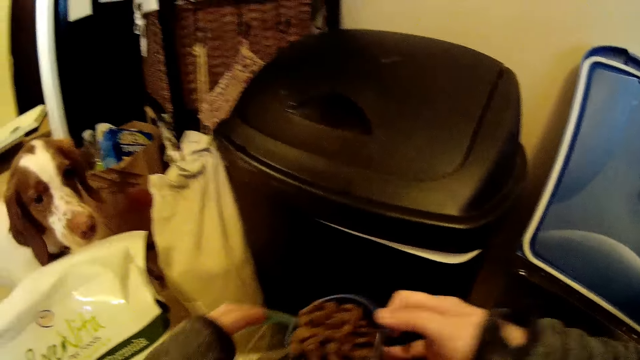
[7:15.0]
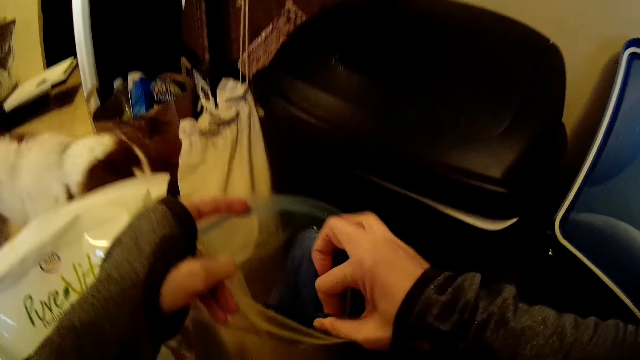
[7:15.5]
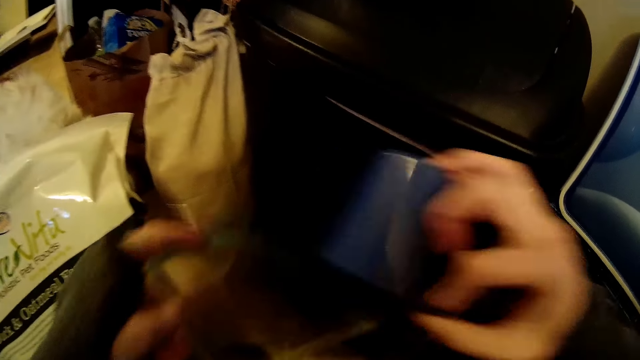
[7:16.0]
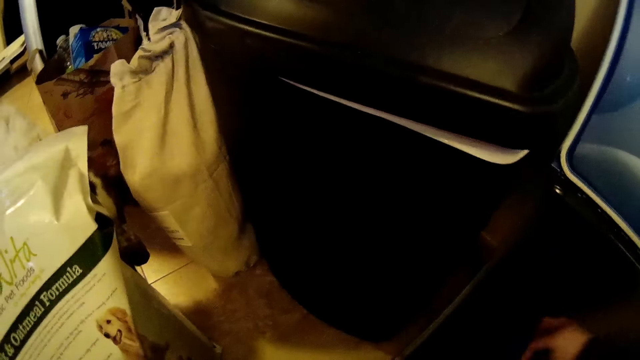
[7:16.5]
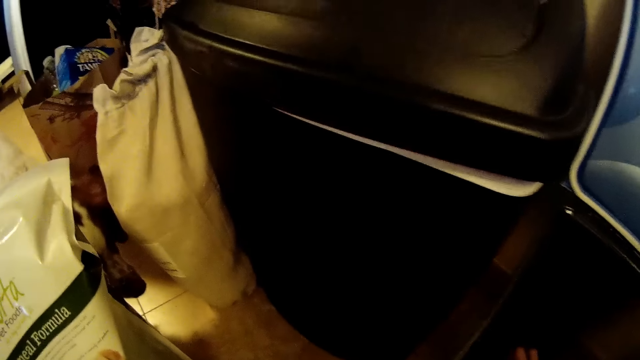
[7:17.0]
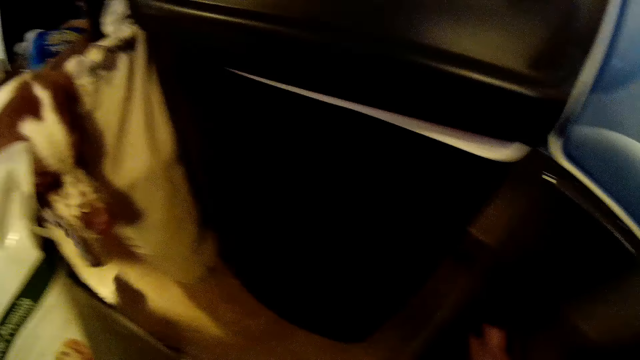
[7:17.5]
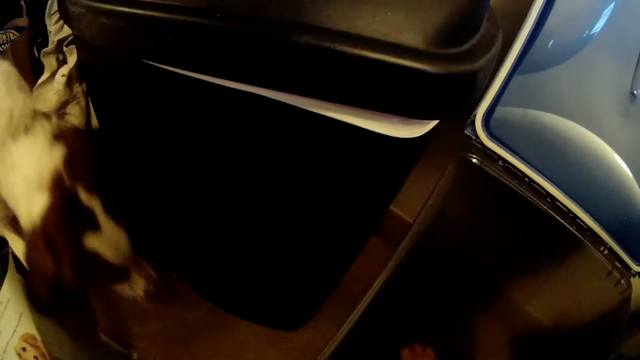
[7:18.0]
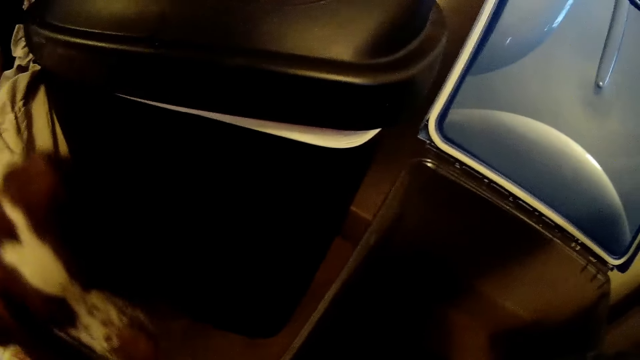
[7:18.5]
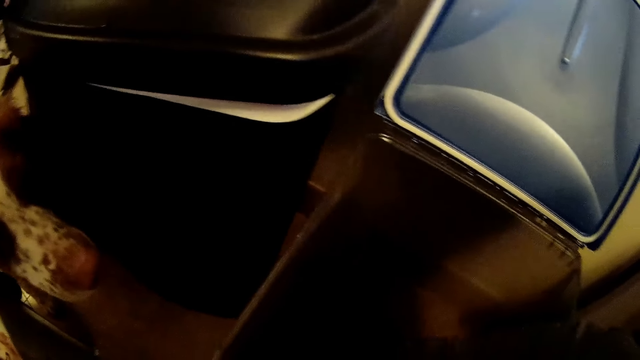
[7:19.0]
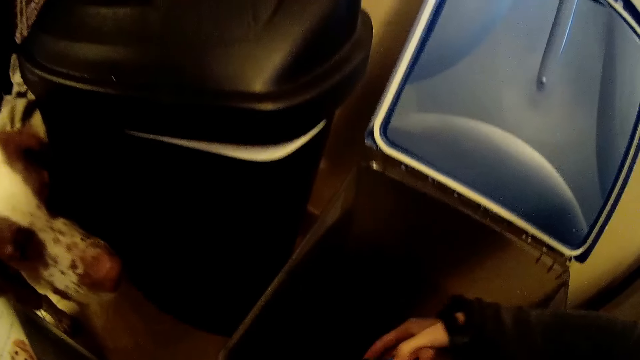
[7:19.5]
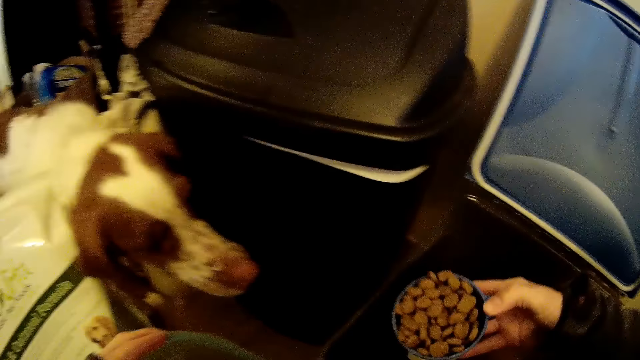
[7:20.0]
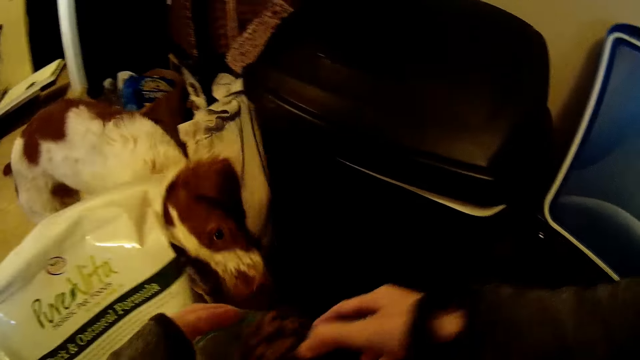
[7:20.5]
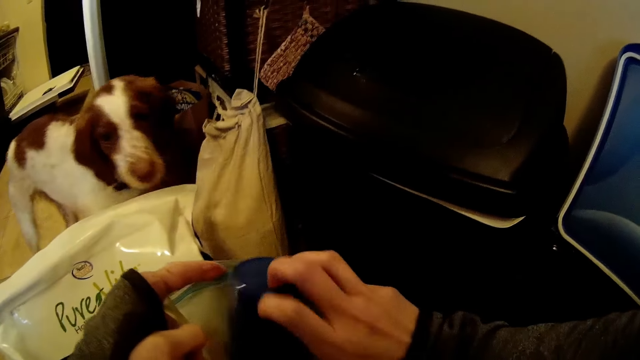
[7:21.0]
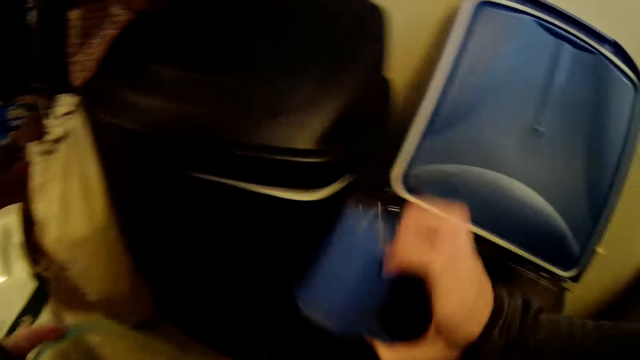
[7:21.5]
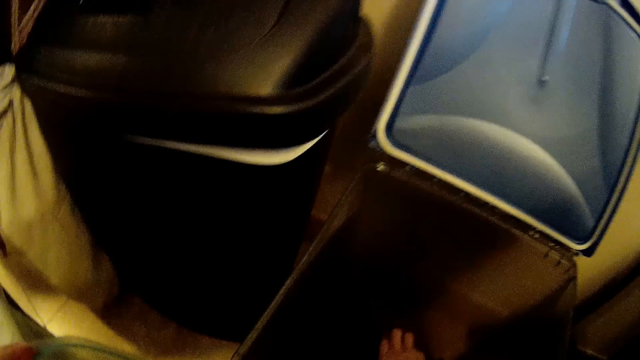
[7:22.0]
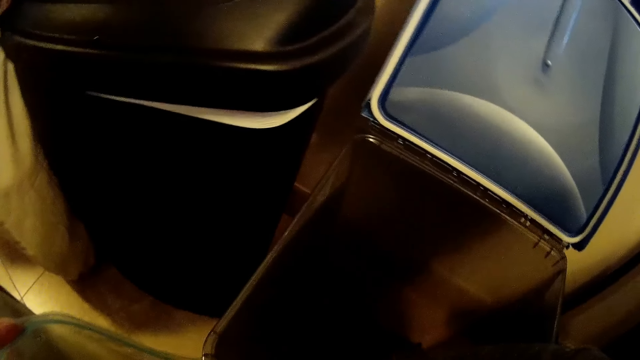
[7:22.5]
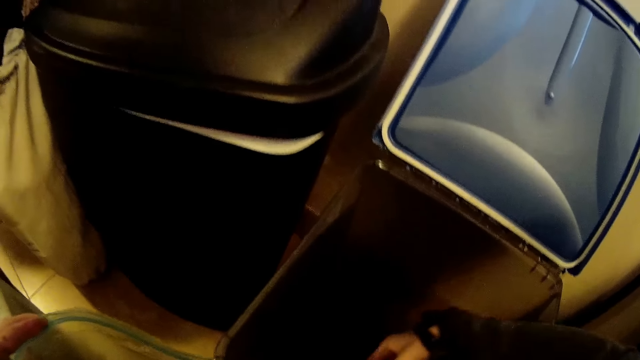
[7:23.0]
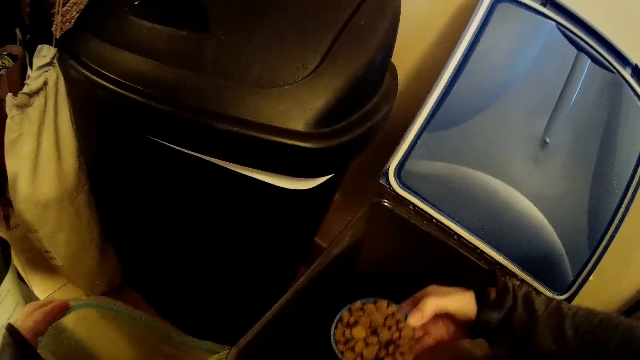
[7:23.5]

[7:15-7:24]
The camera wearer fills the storage bag in her left hand with dog food in the cup in her right hand. She fills the cup in her right hand with dog food from the storage container. She fills the storage bag in her left hand with dog food in the cup in her right hand. She fills the cup in her right hand with dog food from the storage container.

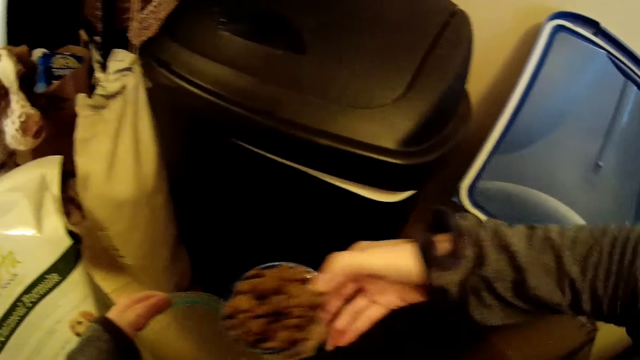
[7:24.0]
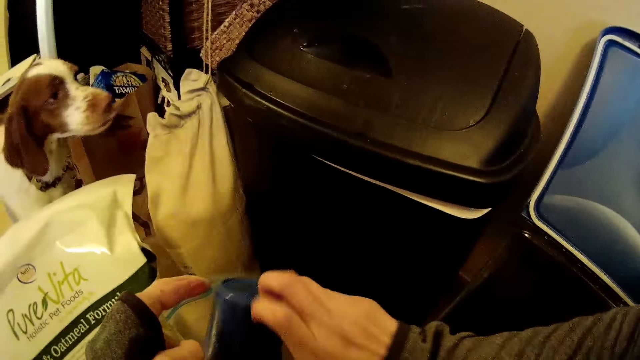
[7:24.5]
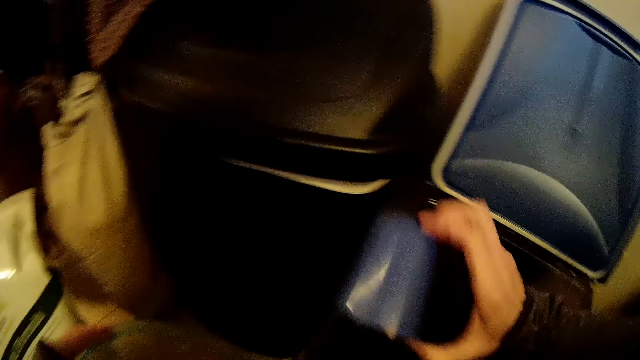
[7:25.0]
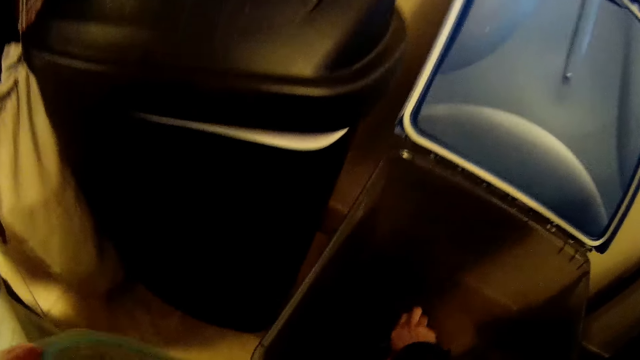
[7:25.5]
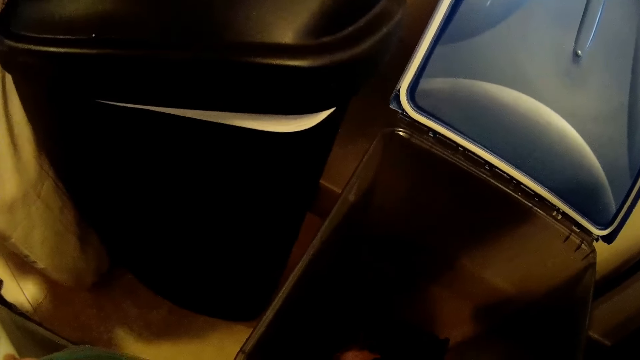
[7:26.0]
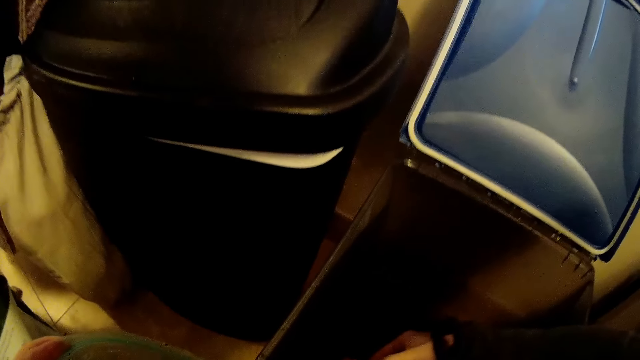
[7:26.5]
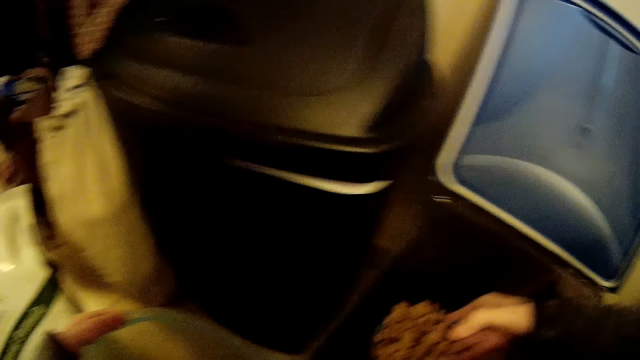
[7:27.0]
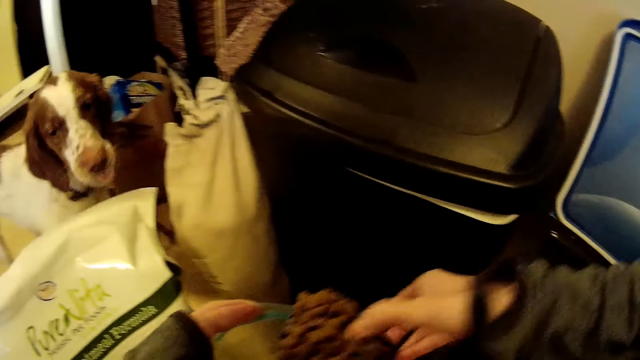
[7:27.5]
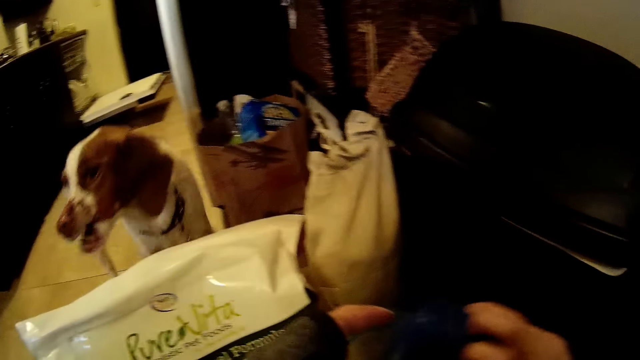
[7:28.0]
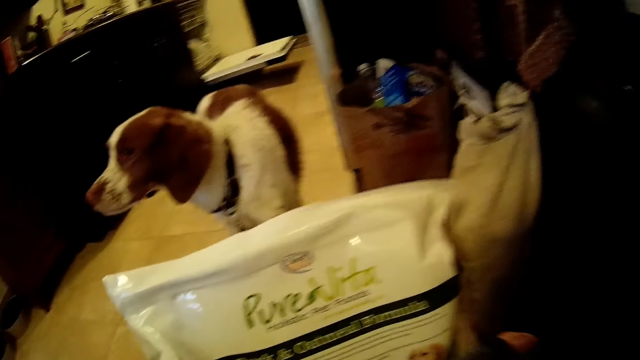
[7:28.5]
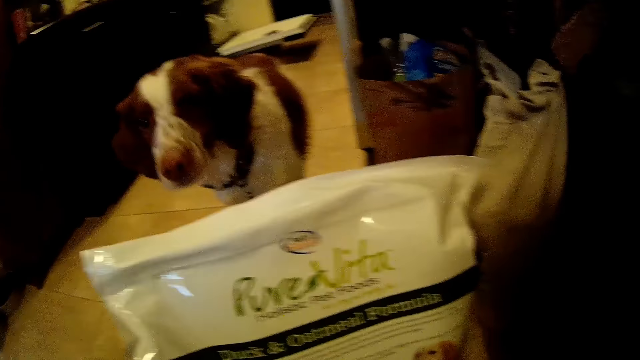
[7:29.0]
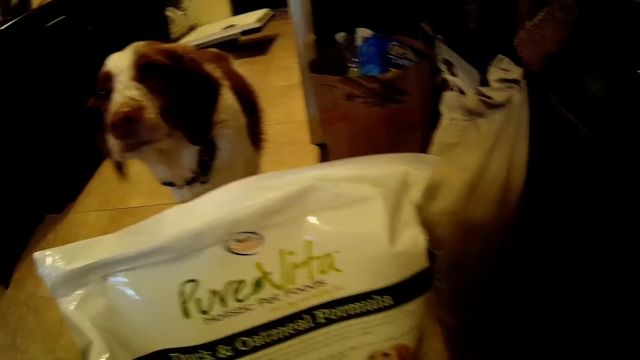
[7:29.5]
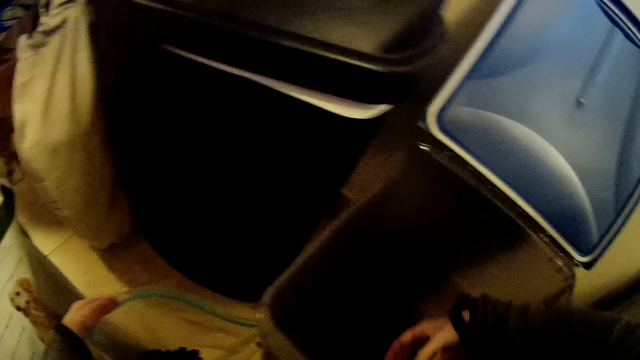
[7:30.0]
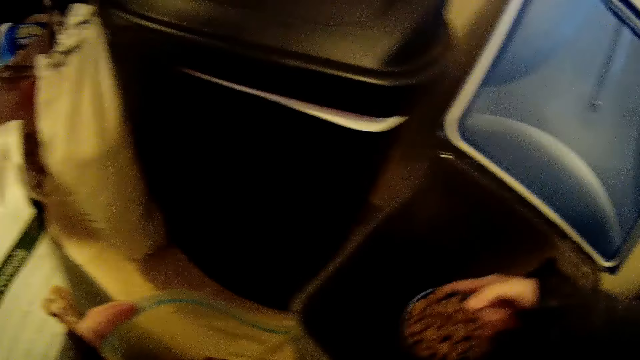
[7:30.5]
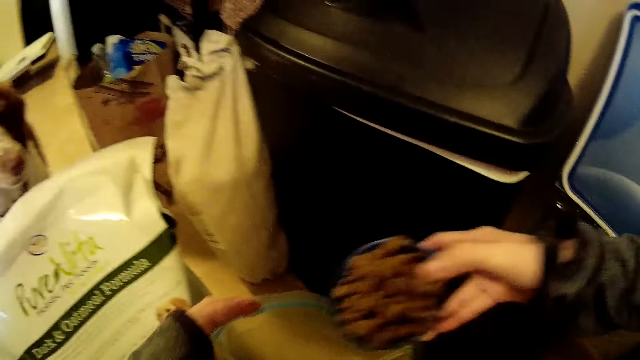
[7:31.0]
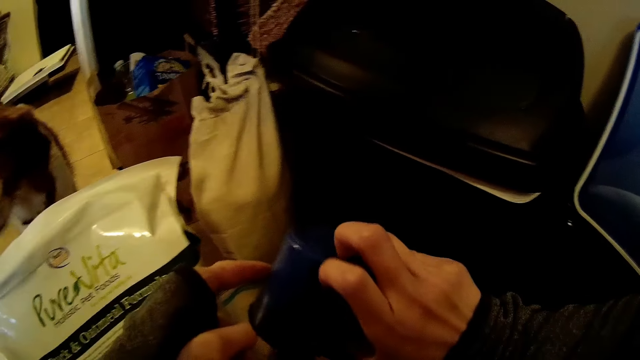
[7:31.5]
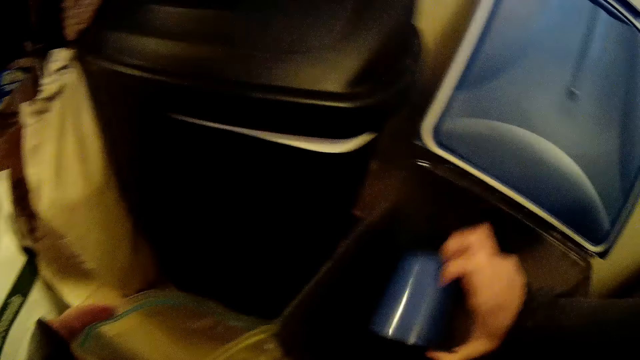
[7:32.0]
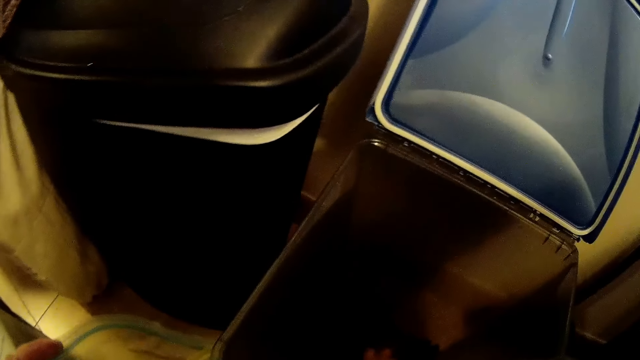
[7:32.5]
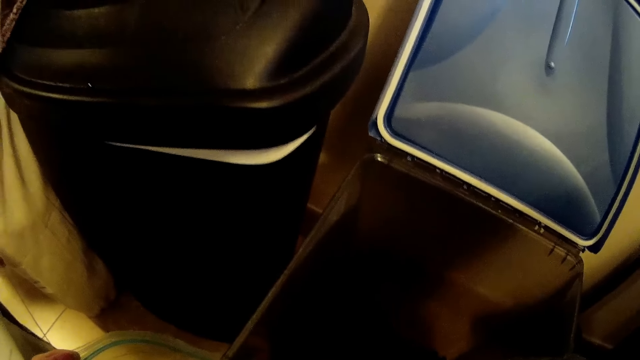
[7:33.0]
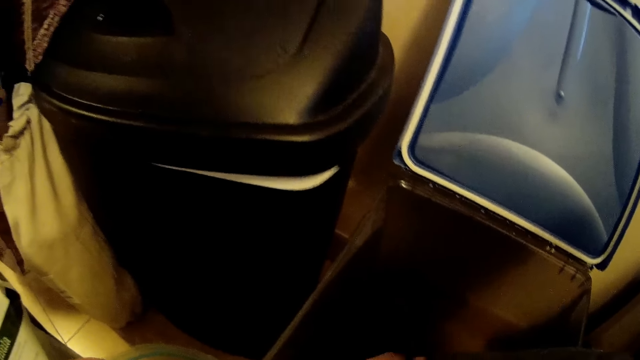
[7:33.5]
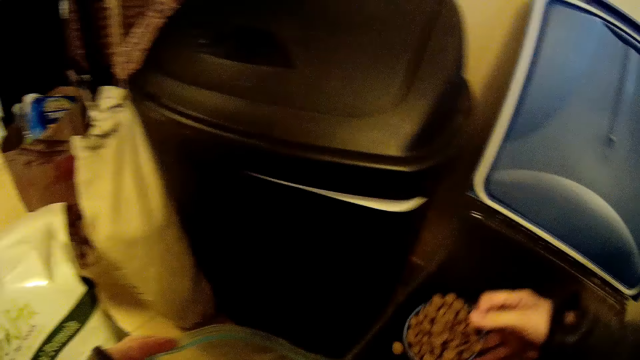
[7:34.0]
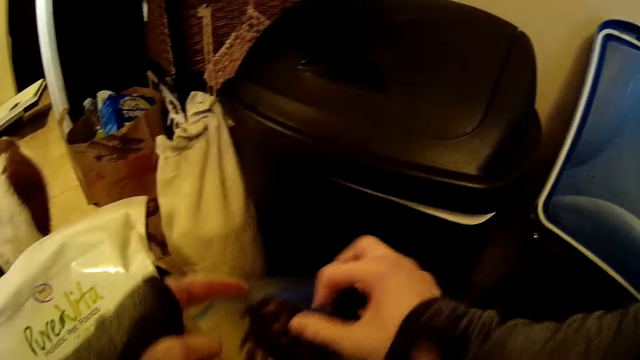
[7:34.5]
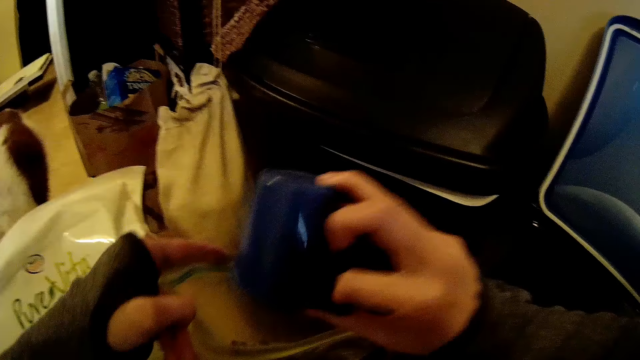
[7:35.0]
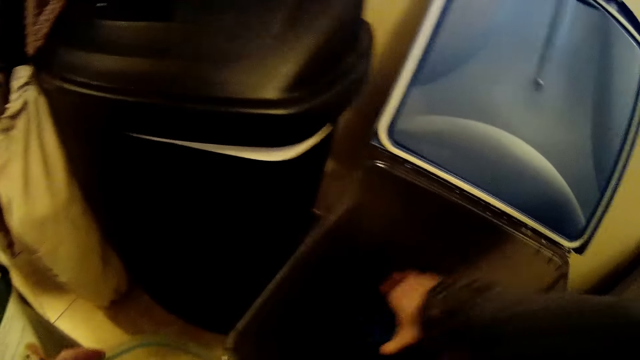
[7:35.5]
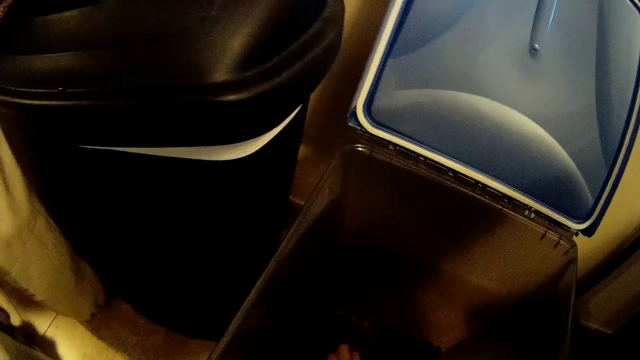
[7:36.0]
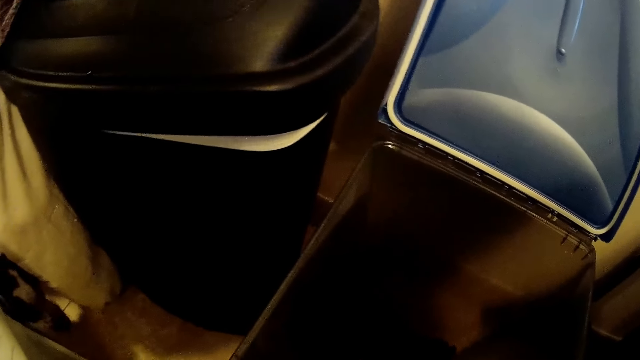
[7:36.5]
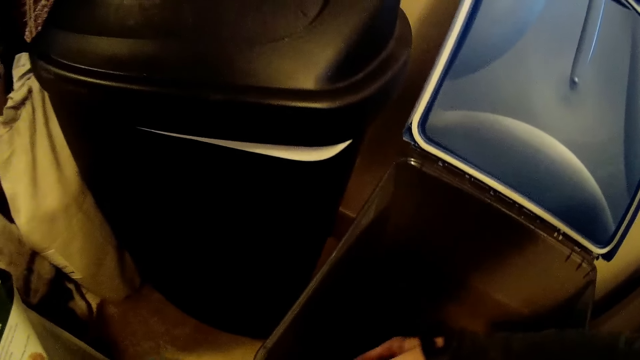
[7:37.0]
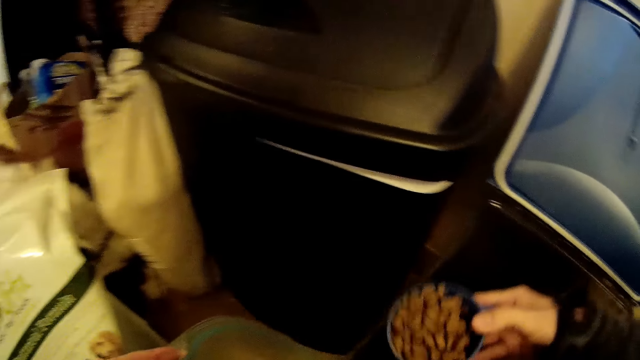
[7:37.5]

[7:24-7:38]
The camera wearer fills the storage bag in her left hand with dog food in the cup in her right hand. She fills the cup in her right hand with dog food from the storage container. She fills the storage bag in her left hand with dog food in the cup in her right hand. She fills the cup in her right hand with dog food from the storage container. She fills the storage bag in her left hand with dog food in the cup in her right hand. She fills the cup in her right hand with dog food from the storage container. She fills the storage bag in her left hand with dog food in the cup in her right hand. She fills the cup in her right hand with dog food from the storage container.
